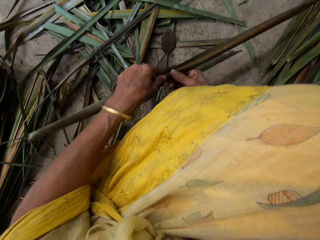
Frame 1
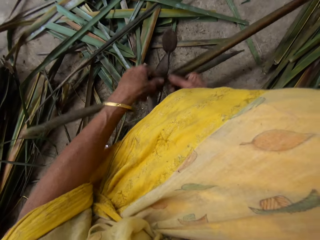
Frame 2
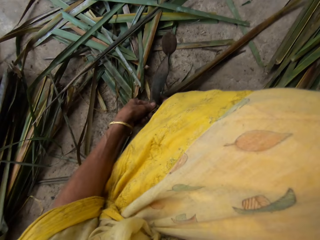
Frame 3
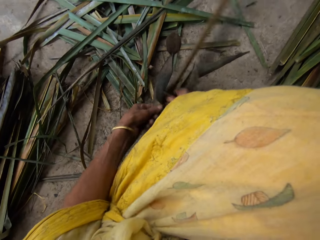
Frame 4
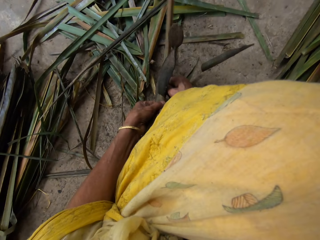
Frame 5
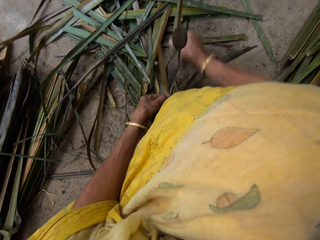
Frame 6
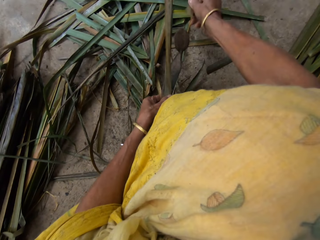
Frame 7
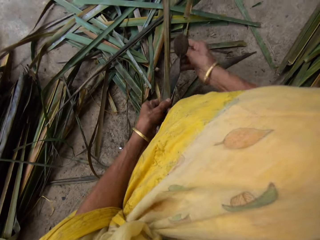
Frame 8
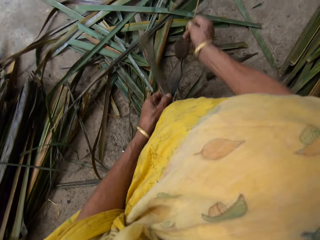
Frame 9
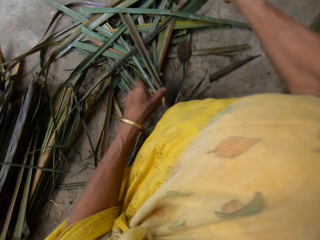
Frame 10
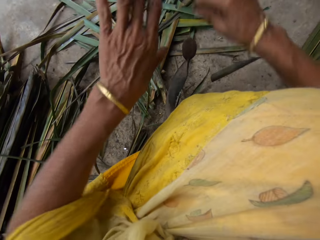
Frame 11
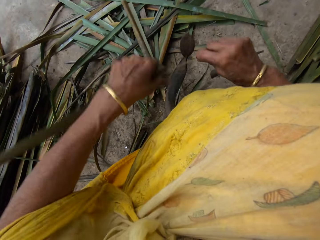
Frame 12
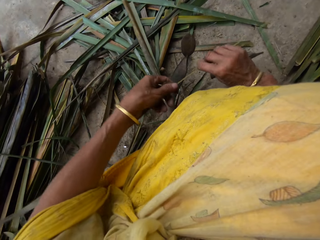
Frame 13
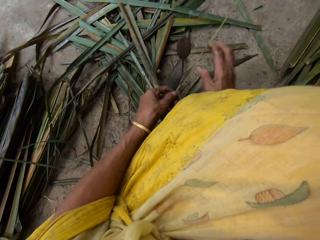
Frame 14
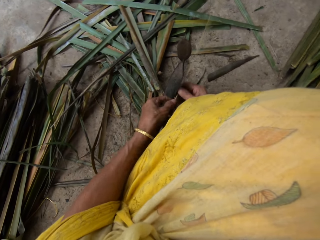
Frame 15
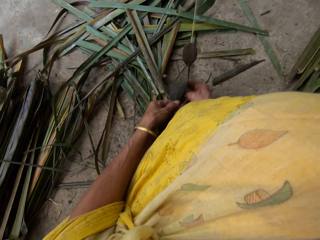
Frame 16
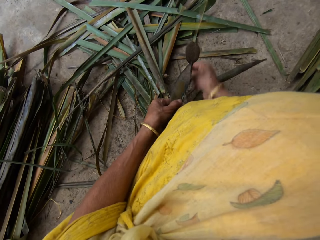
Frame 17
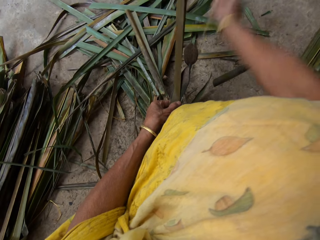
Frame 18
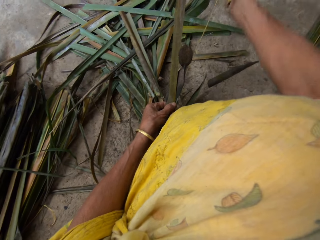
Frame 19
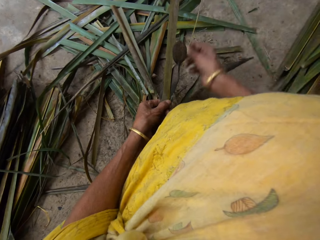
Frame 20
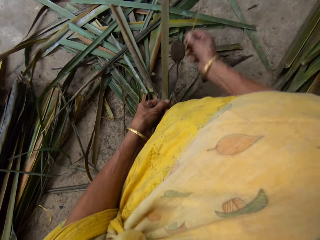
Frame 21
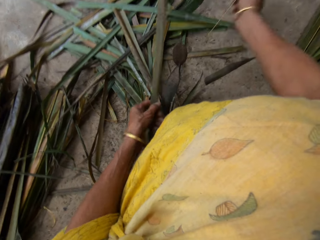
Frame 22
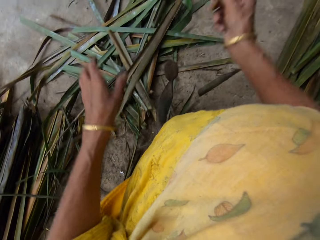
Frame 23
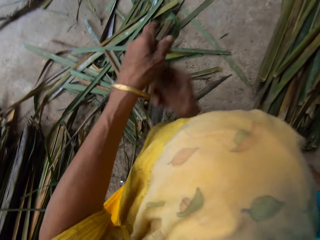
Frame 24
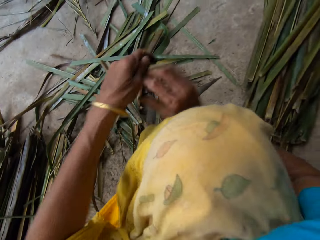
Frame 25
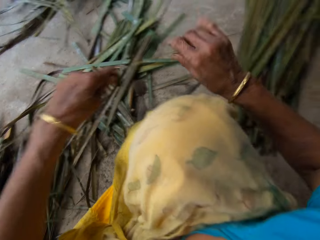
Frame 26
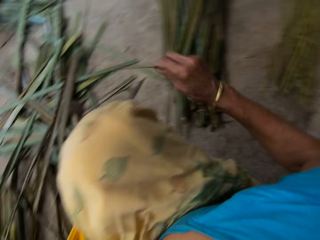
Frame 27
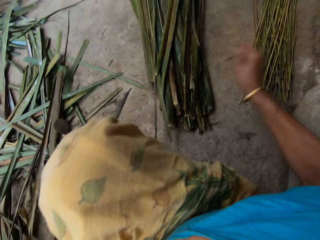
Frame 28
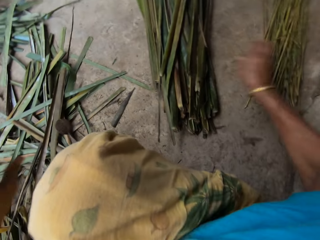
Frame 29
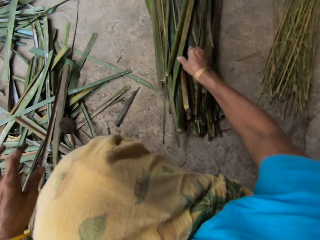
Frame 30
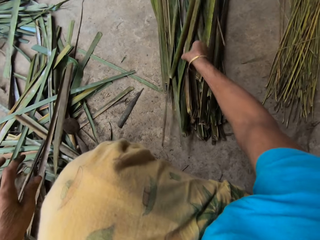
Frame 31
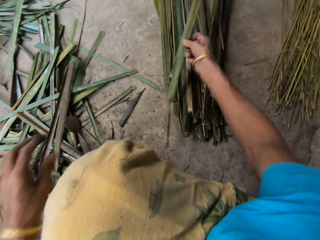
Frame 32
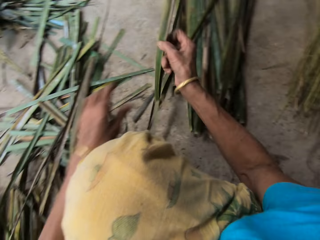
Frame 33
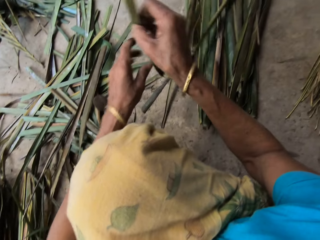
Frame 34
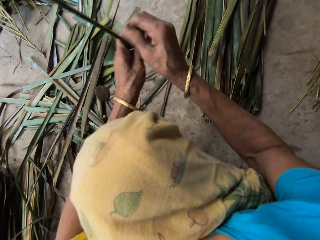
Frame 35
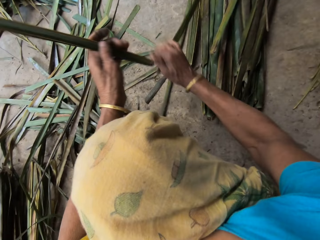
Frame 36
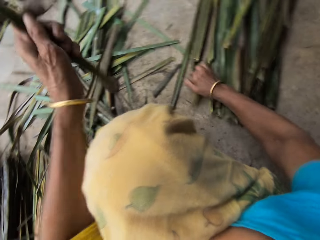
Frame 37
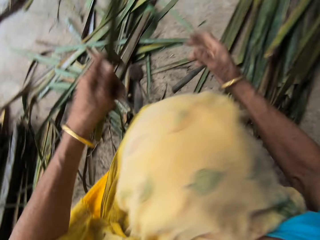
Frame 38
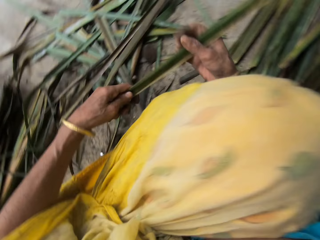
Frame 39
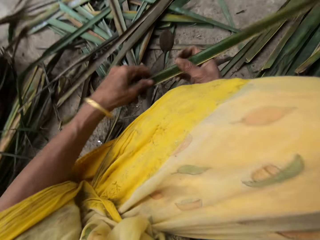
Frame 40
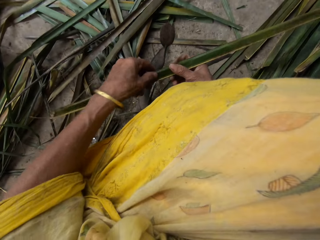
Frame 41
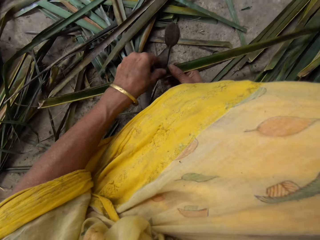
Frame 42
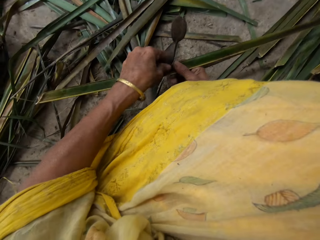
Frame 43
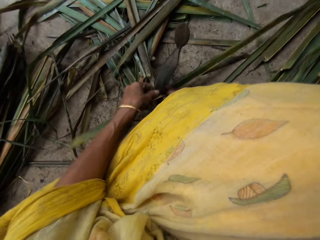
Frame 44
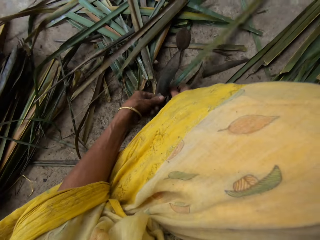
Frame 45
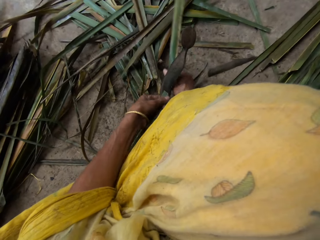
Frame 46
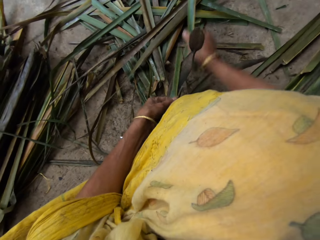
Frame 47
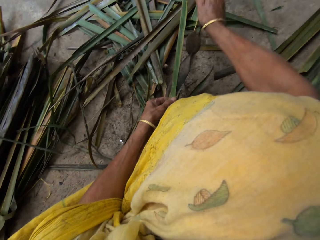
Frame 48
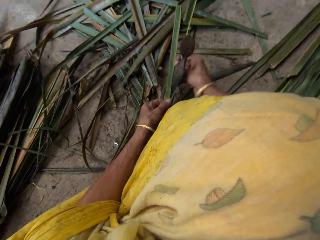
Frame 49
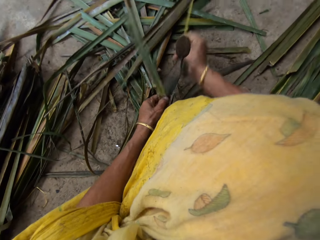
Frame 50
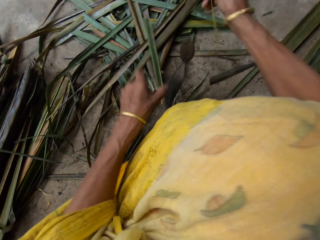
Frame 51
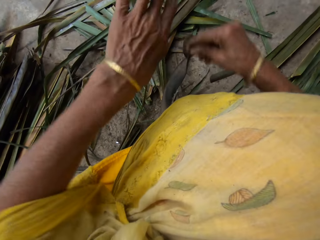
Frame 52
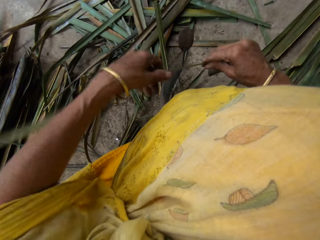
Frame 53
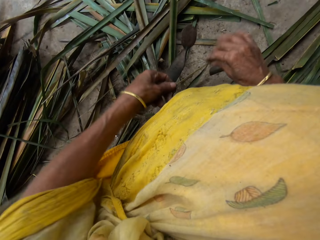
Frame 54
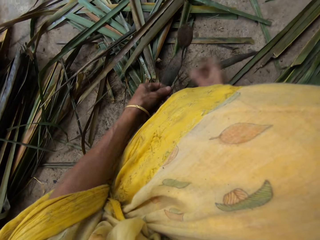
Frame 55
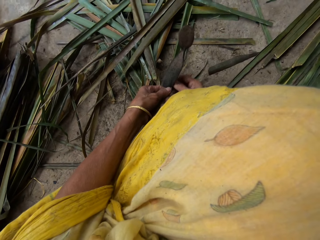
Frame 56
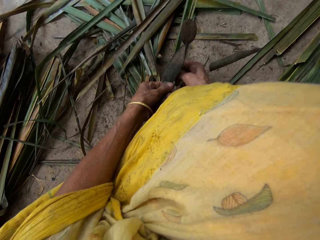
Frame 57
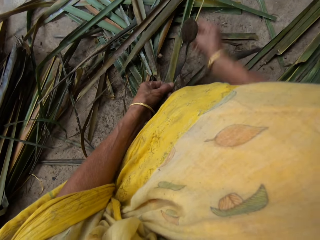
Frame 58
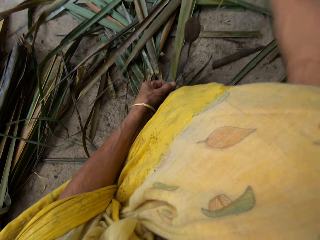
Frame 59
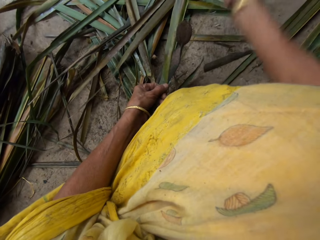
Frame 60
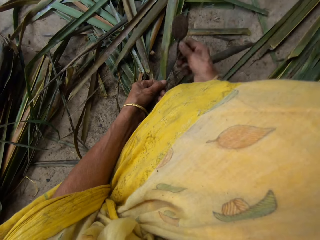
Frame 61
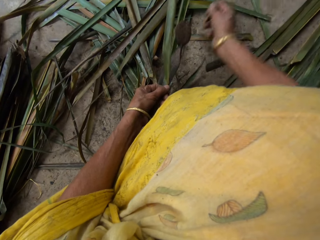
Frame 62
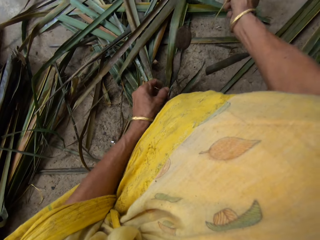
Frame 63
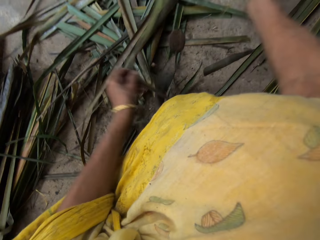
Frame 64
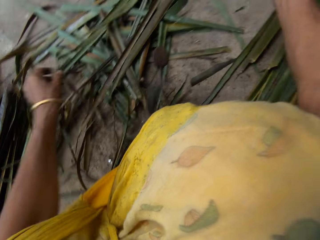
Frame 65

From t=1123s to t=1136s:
The camera wearer holds it with both hands. They break the palm frond with both hands. They tear the papyrus with a cutting object. They remove the broom stick from the palm frond with the right hand. They drop the broom stick on the floor with the right hand. They pick up the palm frond or papyrus reed from the floor with the right hand and hold it with both hands. They tear the papyrus reed with a cutting object. They break the palm frond with both hands. They remove the broom stick from the palm frond with the right hand.

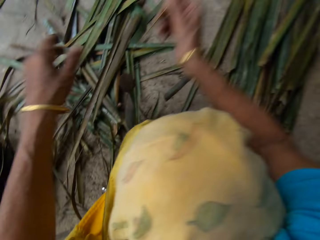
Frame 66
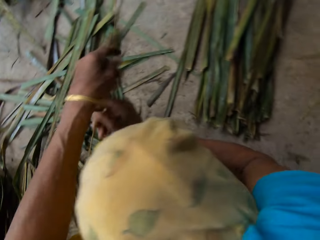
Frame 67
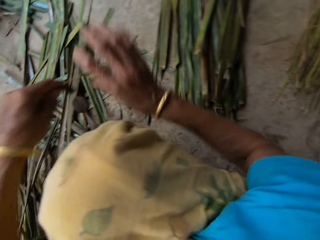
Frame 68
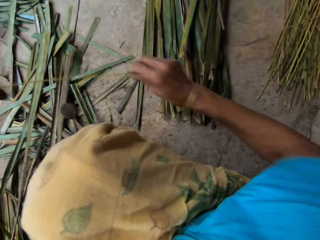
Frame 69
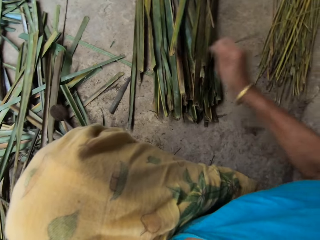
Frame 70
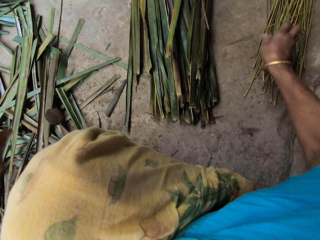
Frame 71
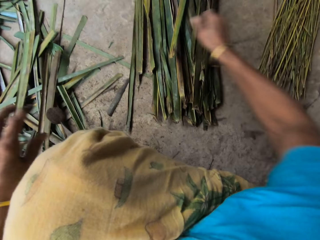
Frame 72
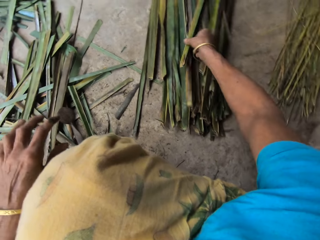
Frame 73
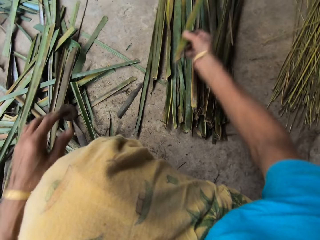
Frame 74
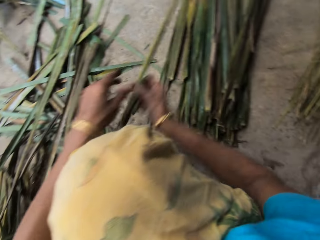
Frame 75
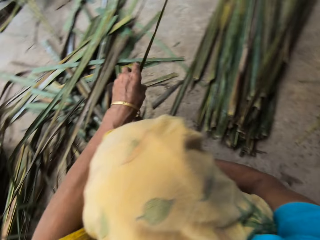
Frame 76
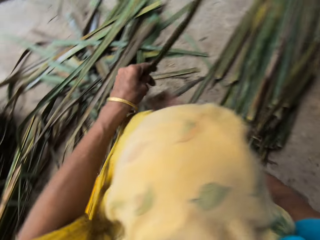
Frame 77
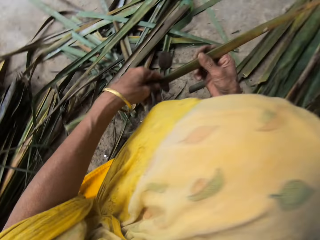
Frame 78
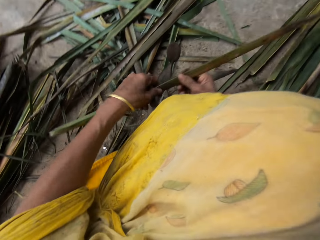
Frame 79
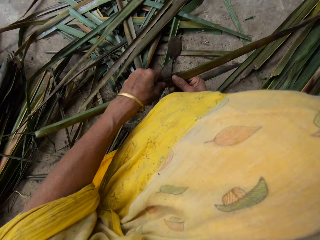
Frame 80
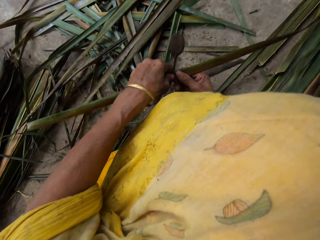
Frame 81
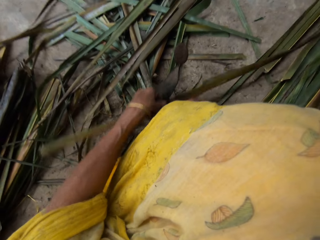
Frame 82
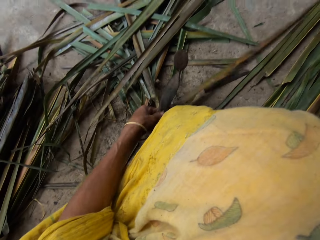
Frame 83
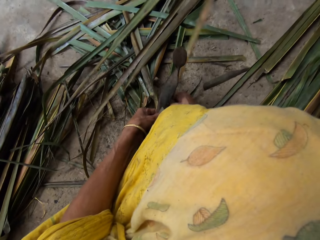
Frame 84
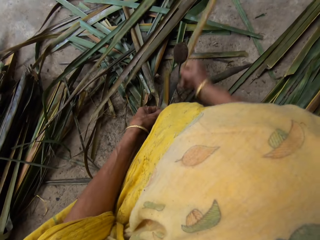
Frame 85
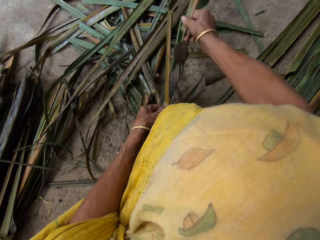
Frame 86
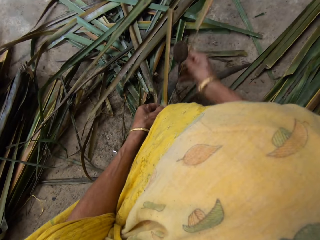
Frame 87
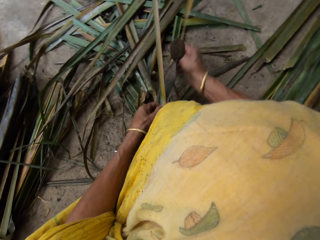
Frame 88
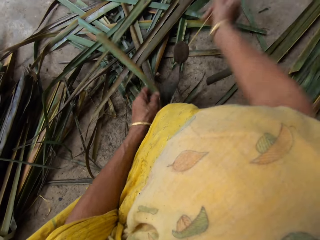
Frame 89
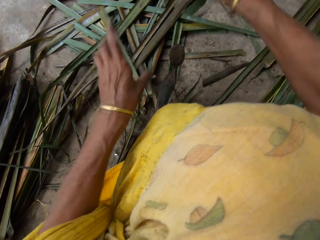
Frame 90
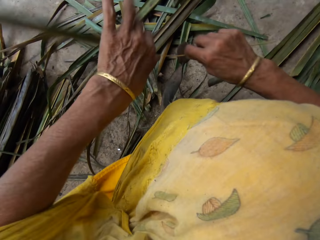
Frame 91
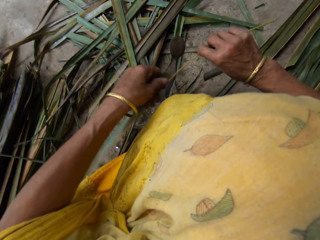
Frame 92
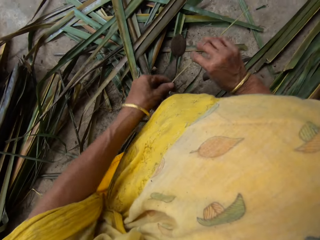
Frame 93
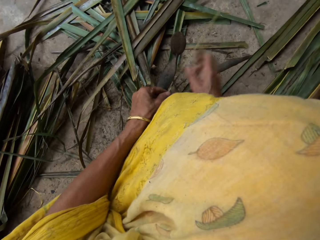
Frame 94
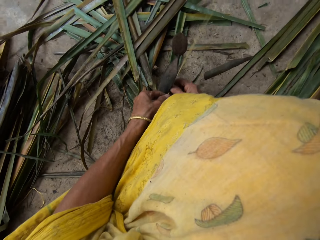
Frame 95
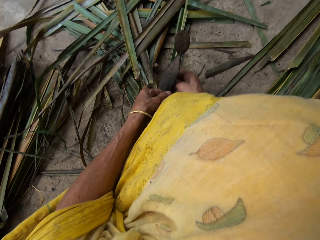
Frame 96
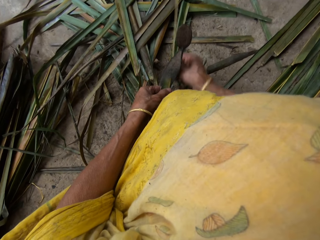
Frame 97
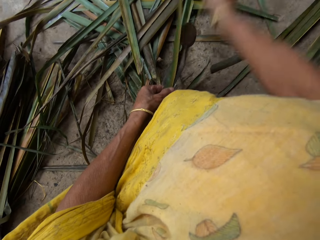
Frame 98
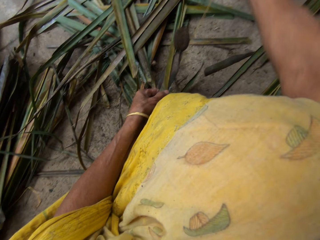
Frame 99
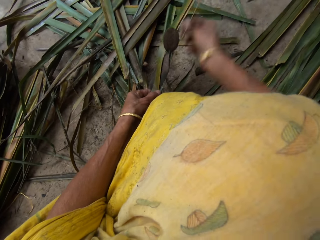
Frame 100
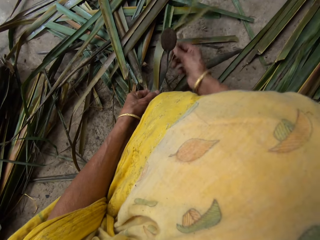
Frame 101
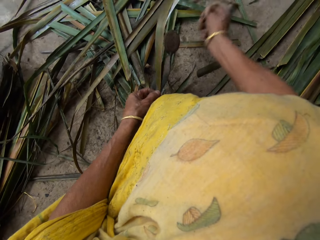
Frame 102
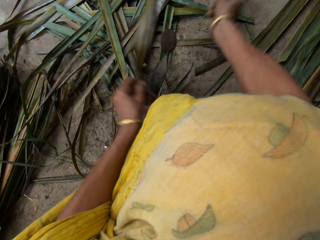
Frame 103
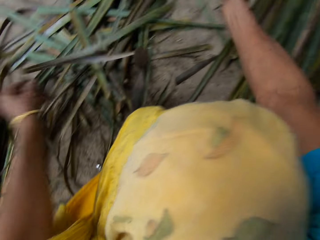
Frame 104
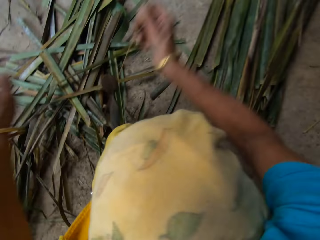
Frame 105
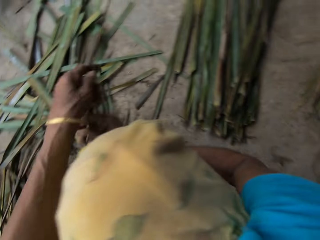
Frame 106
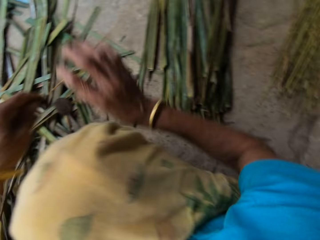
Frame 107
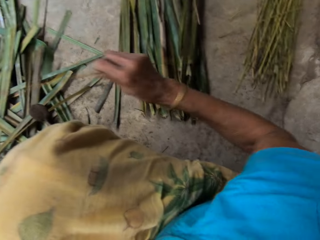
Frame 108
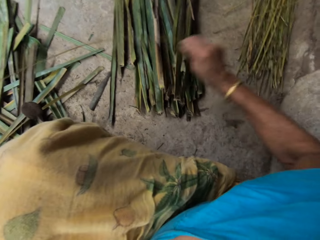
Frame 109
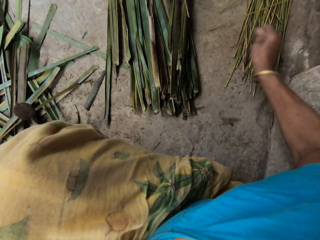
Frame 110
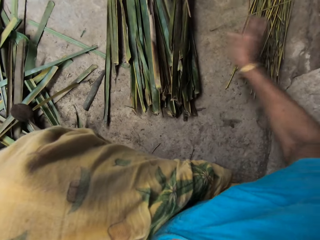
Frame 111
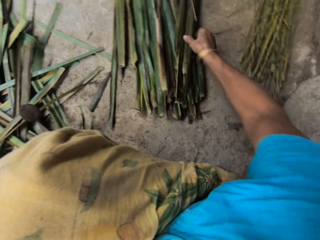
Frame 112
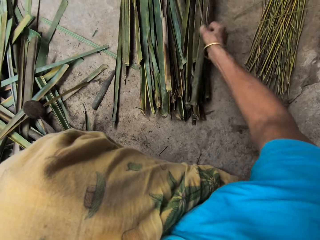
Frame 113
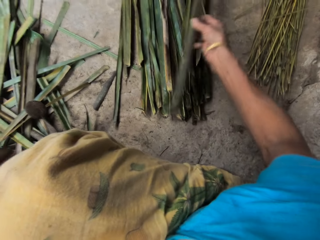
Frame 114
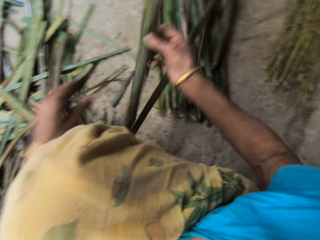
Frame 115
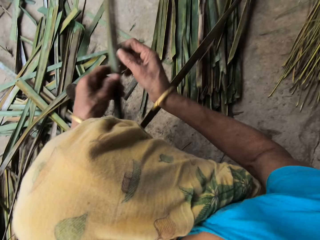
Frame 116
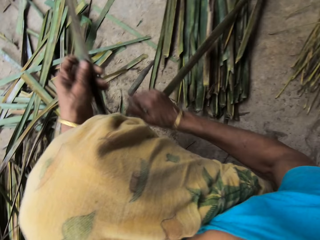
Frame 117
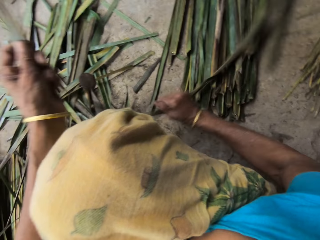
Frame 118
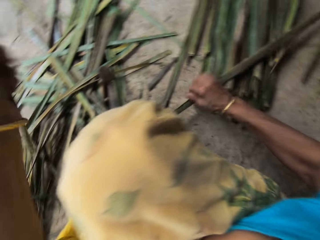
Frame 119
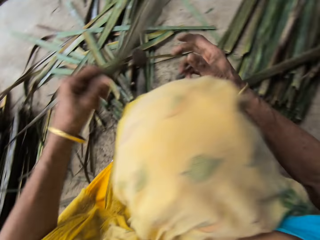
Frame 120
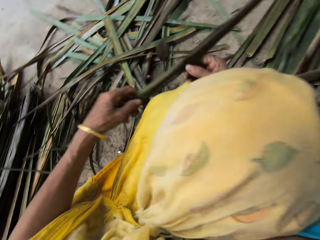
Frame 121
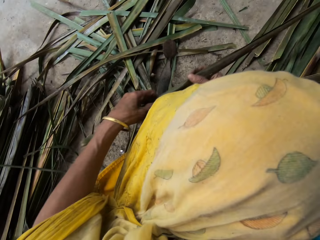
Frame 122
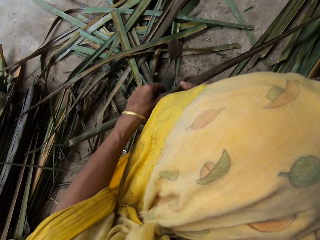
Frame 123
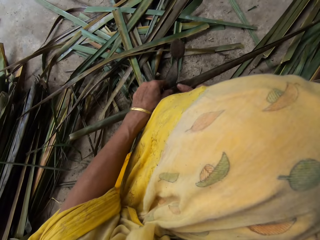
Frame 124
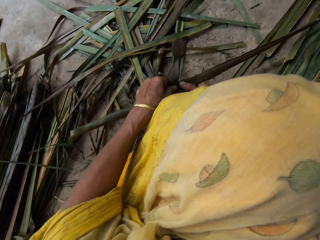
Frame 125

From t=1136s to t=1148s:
The camera wearer drops the broom stick on the floor with the right hand. They drop the broom stick on the floor with the right hand again. They pick up a papyrus reed or palm frond from the floor and hold it with both hands. They break the palm frond with both hands. They tear the papyrus reed with a cutting object. They remove the broom stick from the palm frond with the right hand. They drop a leaf on the floor with the left hand. They drop the broom stick on the floor with the right hand. They pick up the palm frond from the floor with the right hand and hold it with both hands.
